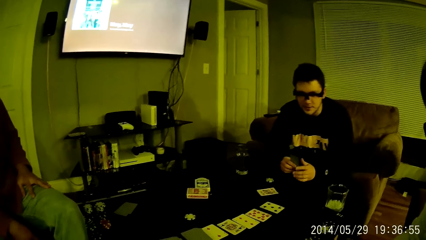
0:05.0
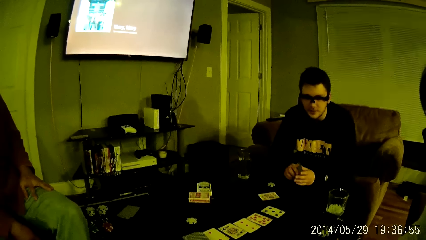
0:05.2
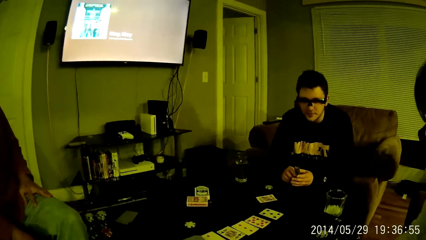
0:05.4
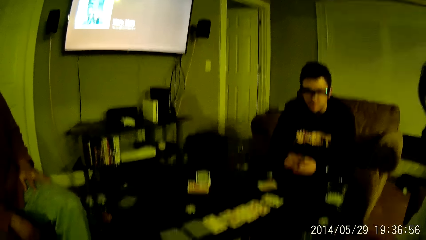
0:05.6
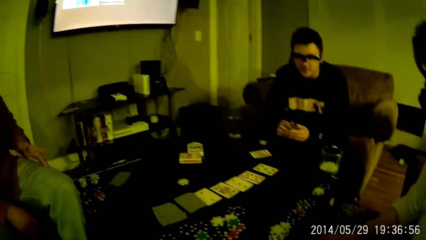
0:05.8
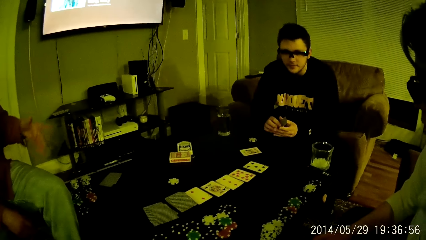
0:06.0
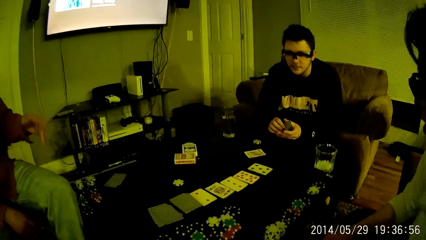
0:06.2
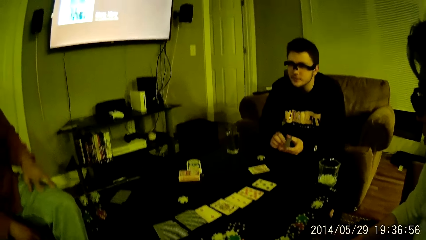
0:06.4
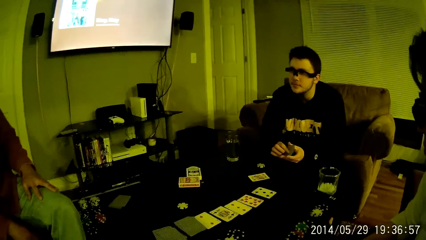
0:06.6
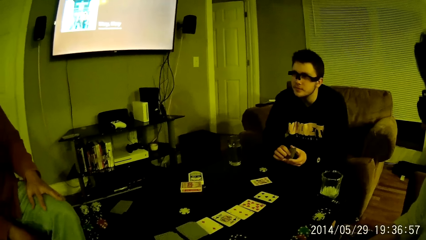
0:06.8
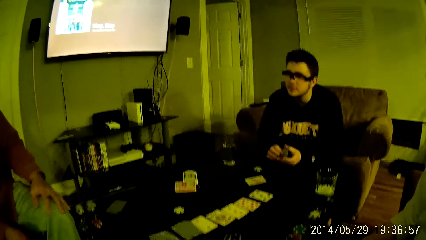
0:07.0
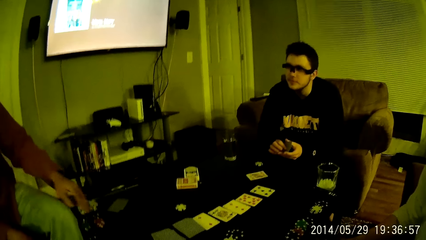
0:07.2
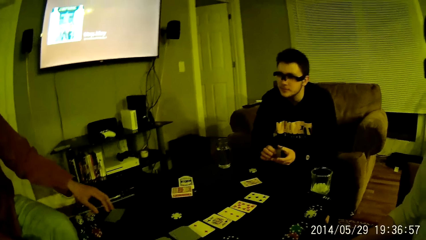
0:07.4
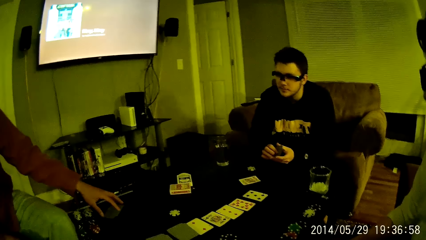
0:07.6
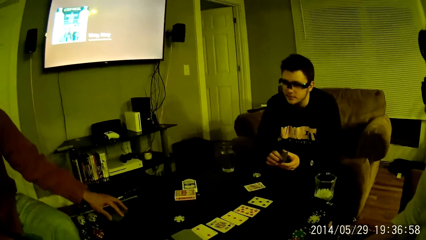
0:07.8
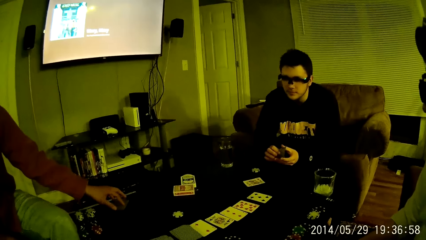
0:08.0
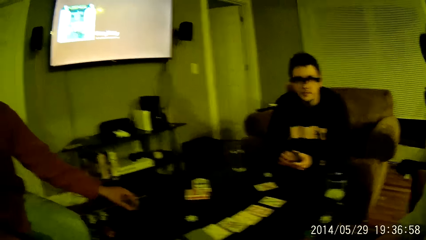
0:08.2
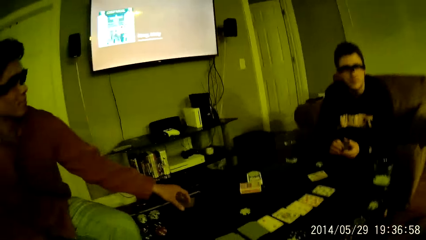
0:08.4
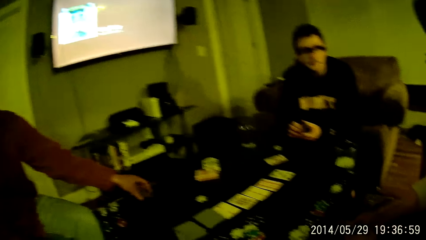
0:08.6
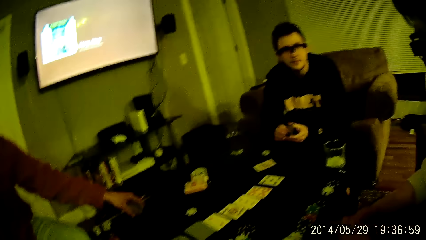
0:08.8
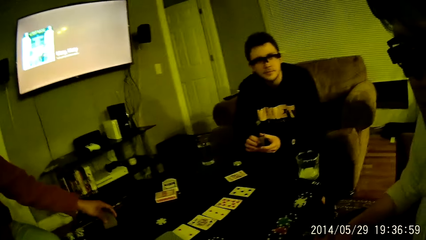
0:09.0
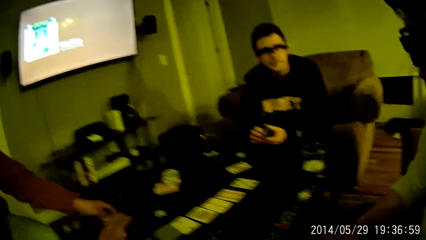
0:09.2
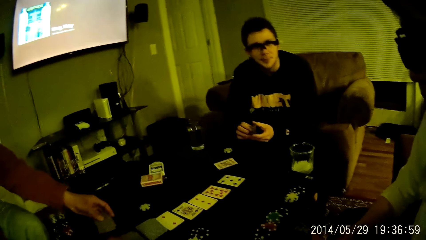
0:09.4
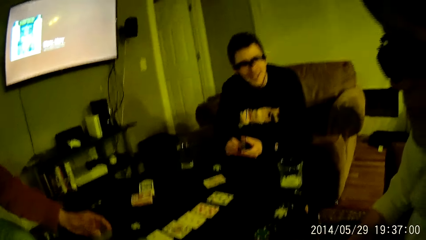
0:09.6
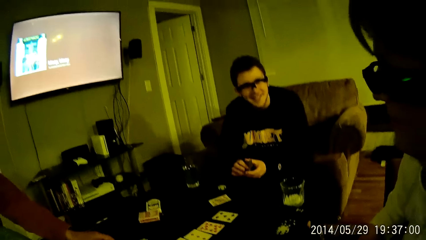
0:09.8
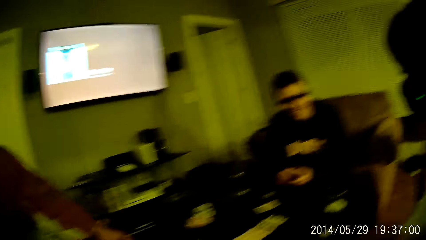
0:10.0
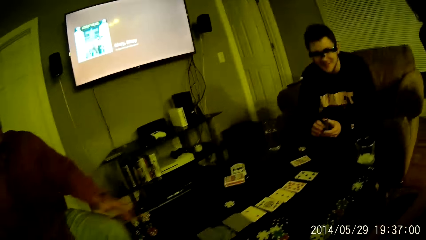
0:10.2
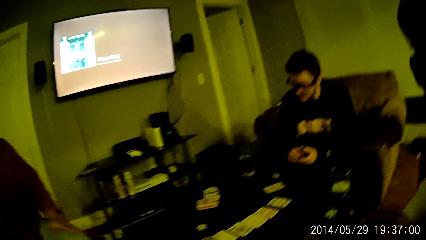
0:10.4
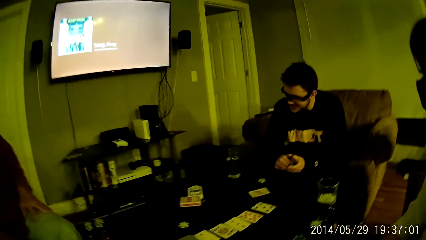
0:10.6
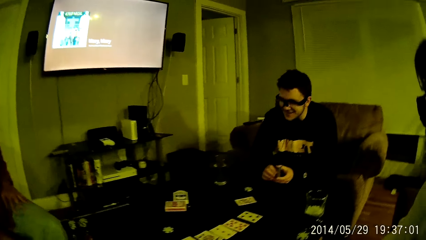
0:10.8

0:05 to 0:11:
A man interacts with another man. The camera wearer interacts with the other man. A man moves a card on the table. The other man interacts with the camera wearer.

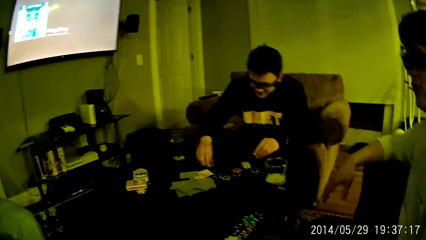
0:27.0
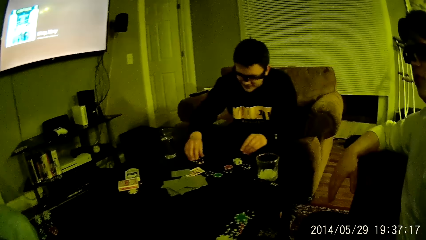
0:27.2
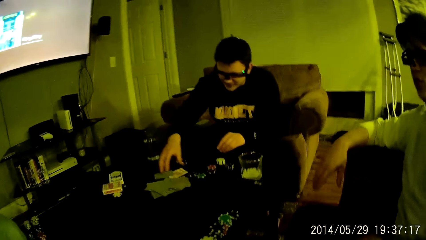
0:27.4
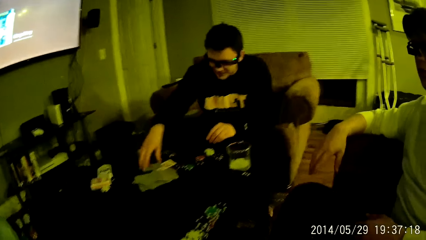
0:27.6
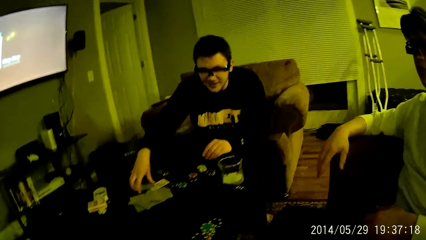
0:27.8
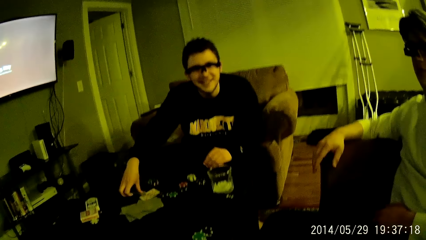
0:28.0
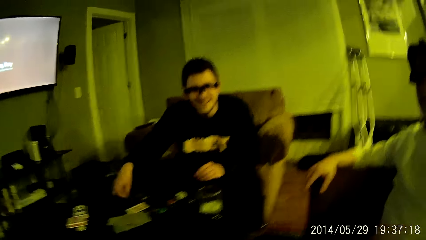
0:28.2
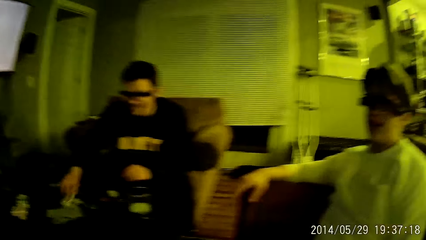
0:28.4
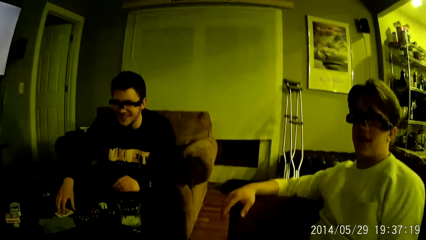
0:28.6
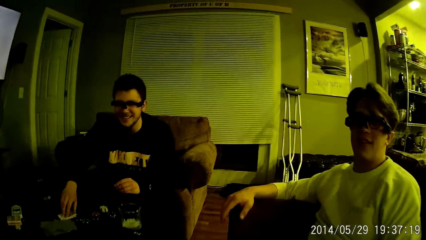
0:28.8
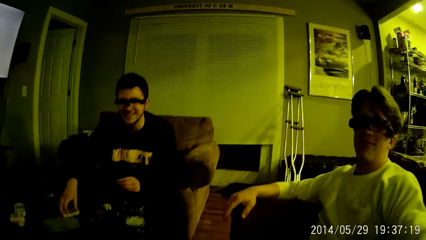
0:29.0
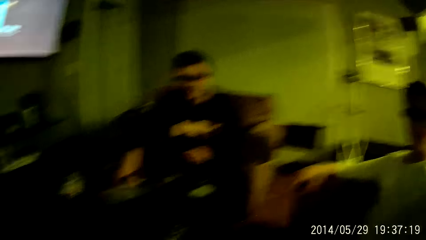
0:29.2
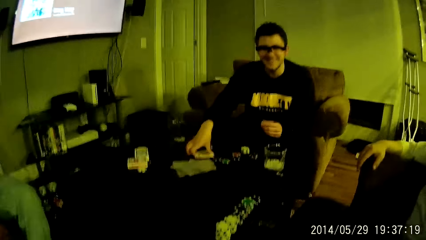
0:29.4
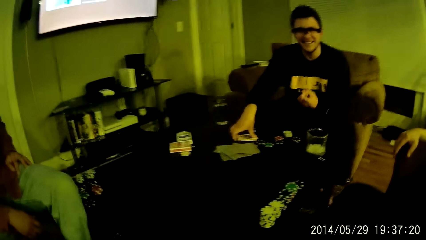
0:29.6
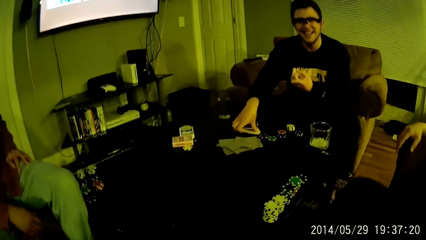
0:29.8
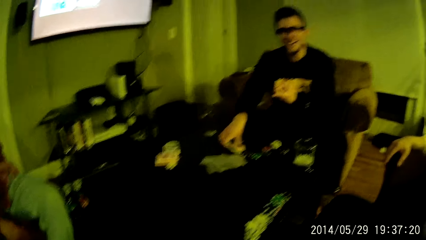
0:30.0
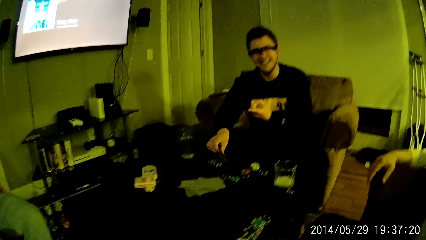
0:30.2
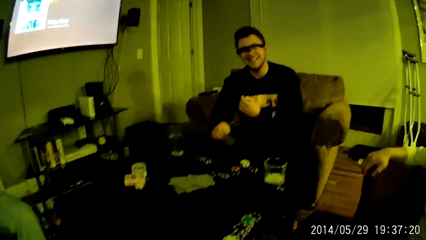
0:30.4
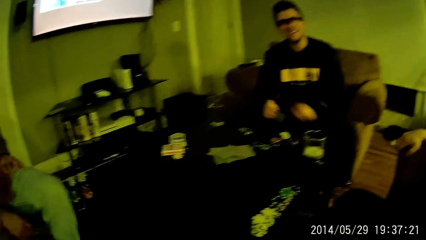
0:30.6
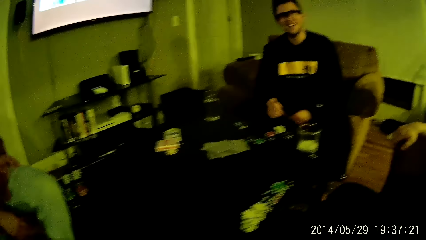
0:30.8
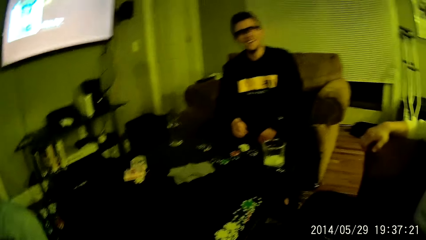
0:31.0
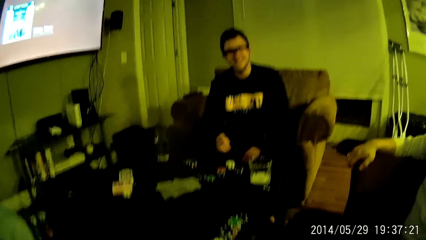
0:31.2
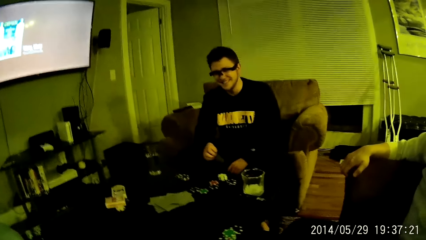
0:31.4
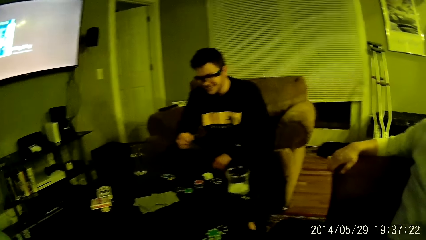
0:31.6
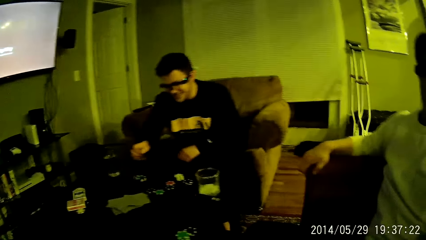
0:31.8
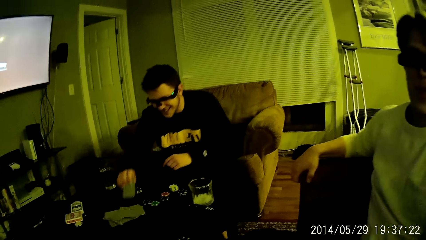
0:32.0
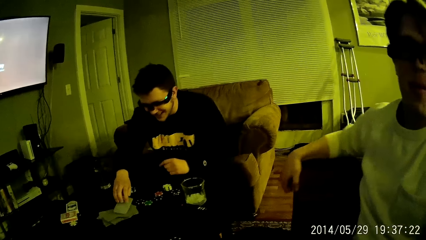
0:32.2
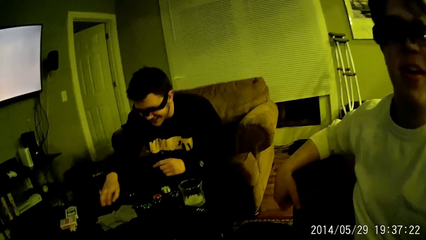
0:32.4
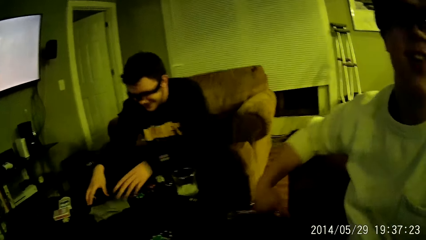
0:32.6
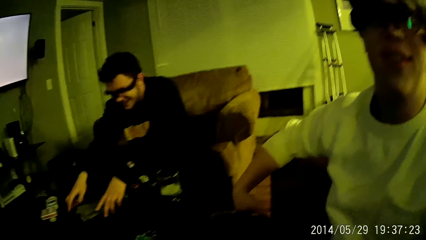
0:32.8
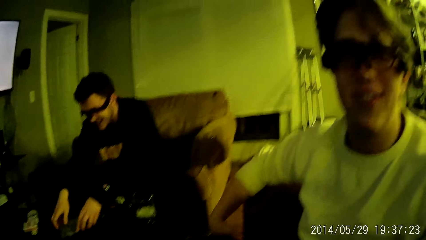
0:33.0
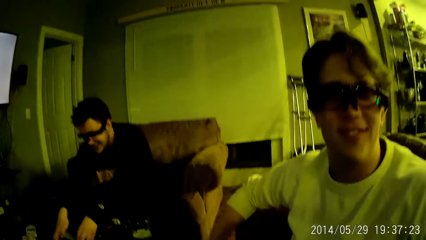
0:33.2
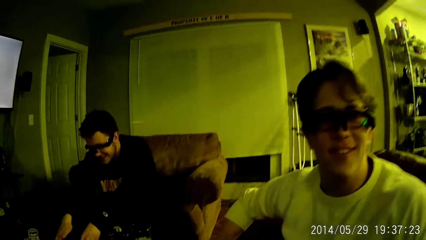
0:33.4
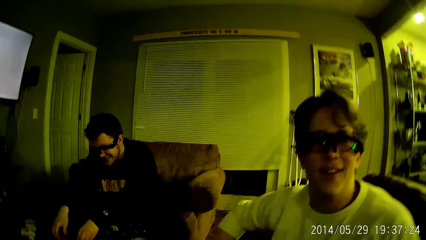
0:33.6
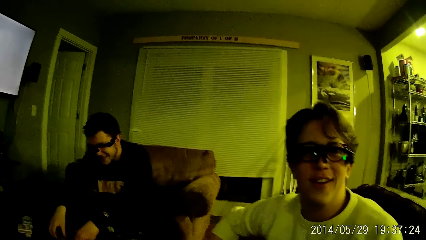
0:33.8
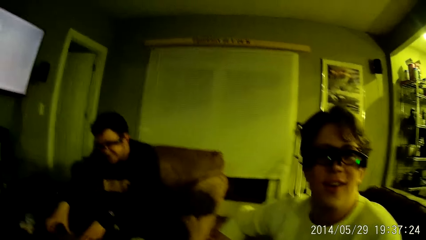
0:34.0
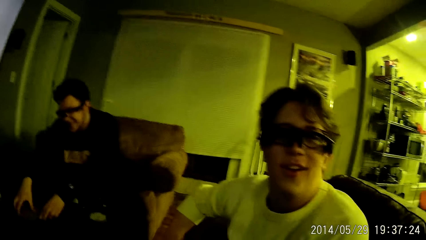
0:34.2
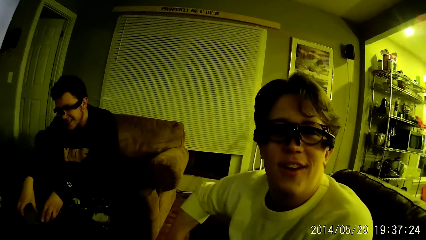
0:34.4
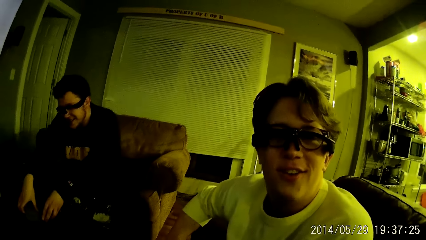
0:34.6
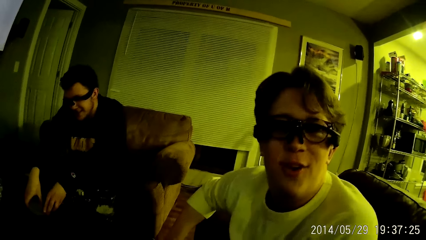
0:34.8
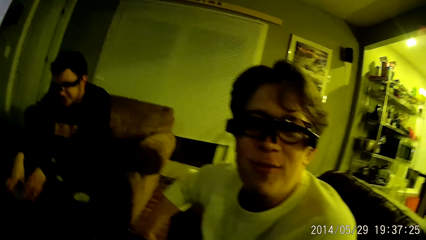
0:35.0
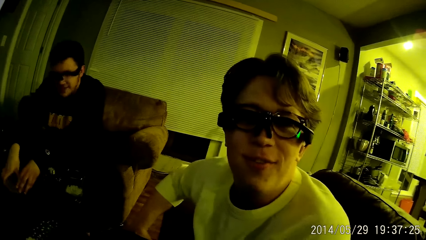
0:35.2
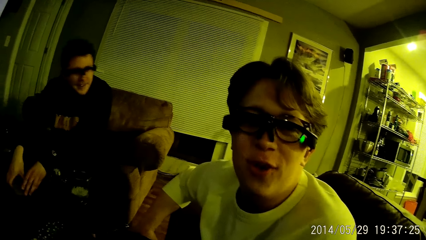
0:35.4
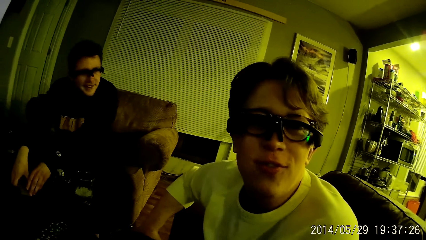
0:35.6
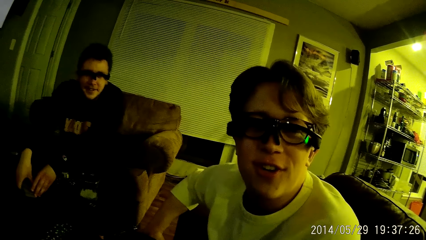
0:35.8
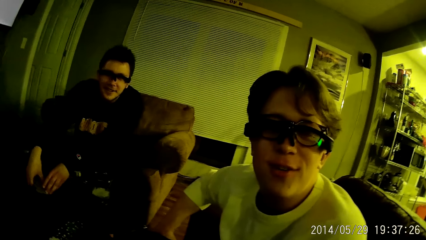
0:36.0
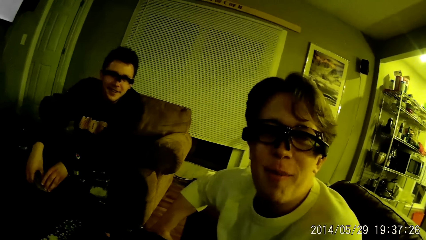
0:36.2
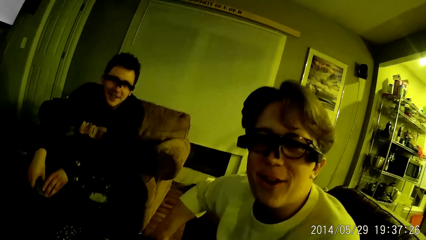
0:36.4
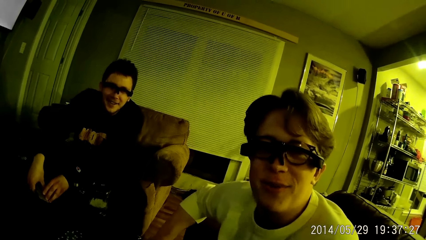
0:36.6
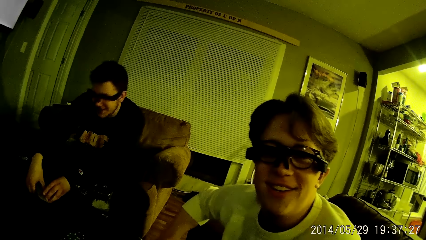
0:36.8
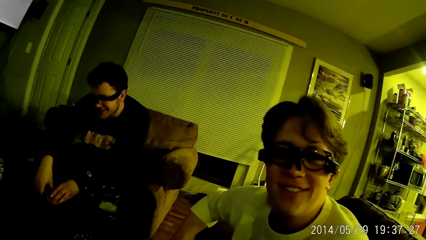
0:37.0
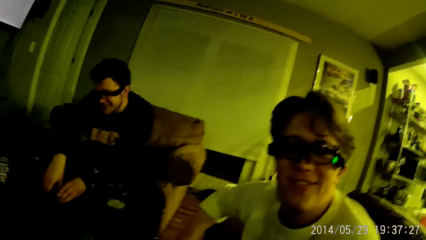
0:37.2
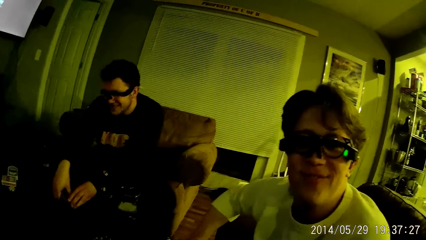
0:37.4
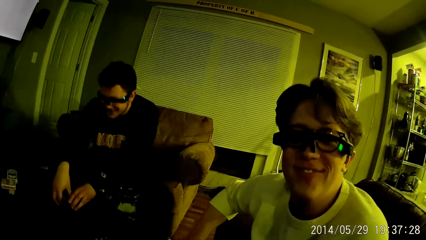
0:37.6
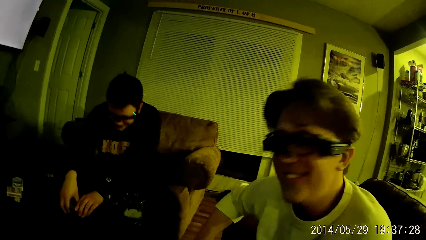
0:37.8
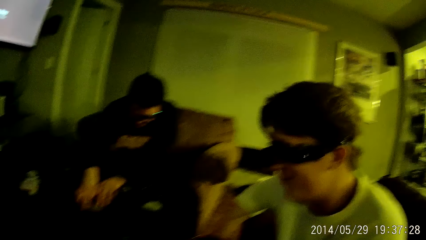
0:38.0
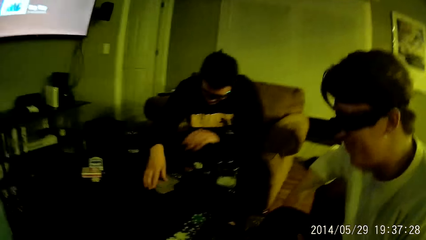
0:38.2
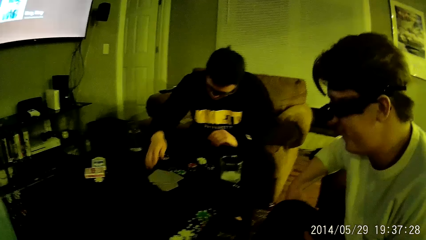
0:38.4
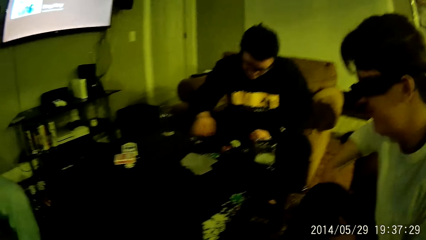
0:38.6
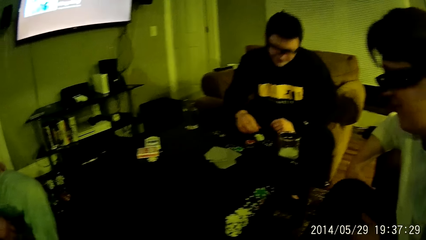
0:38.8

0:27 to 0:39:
A man picks cards from the table with his right hand. The camera wearer interacts with a man. Another man interacts with the camera wearer. A man picks cards on the table. The camera wearer interacts with the other man.
